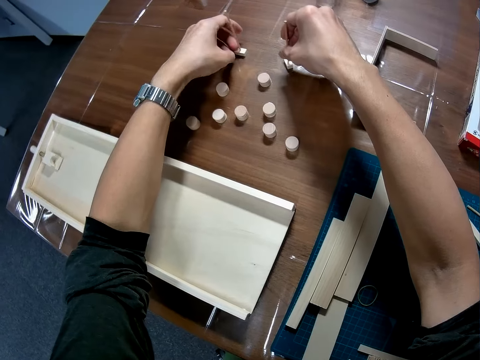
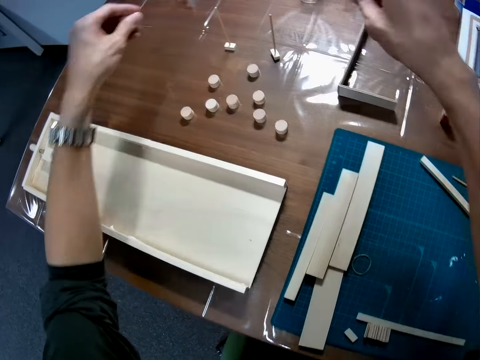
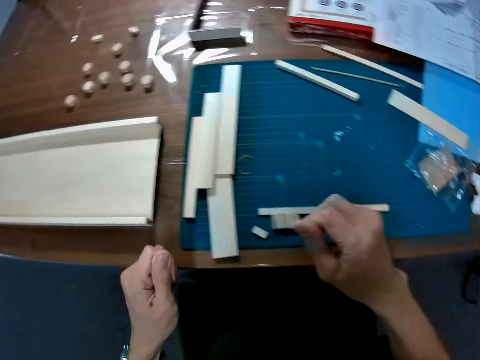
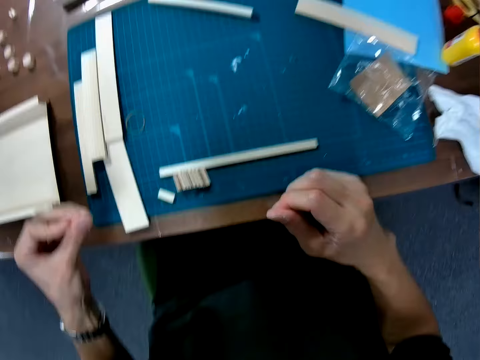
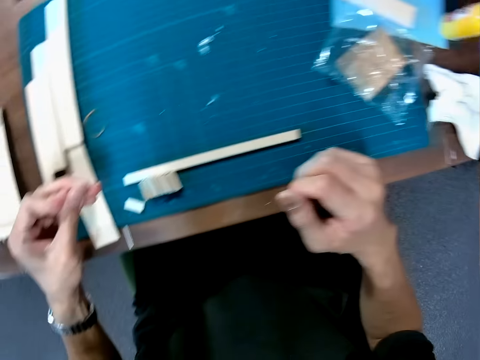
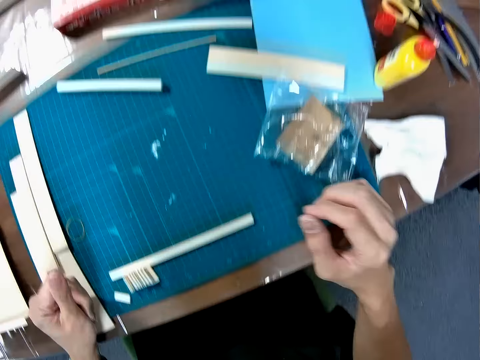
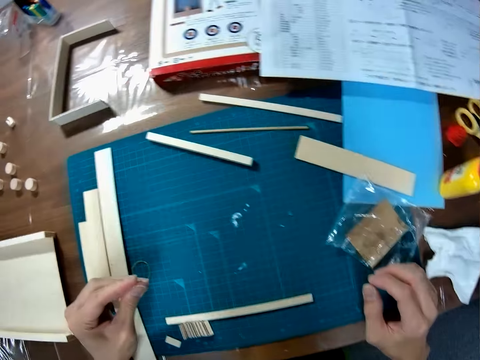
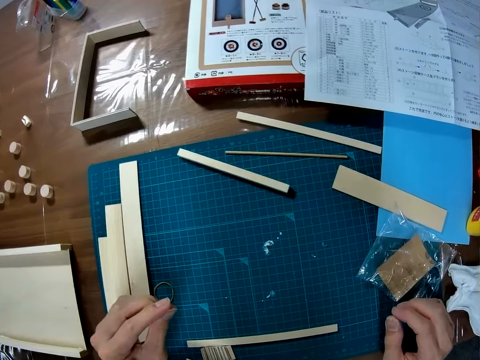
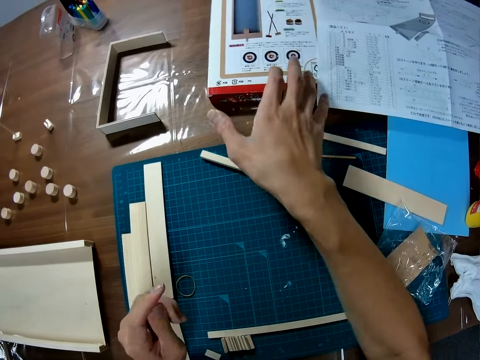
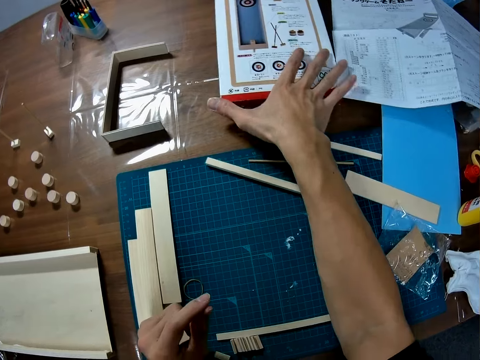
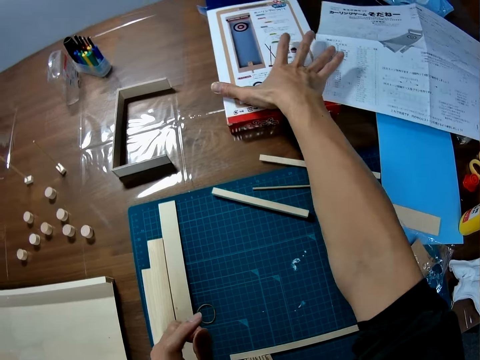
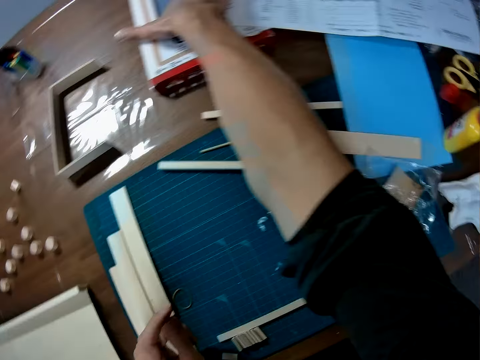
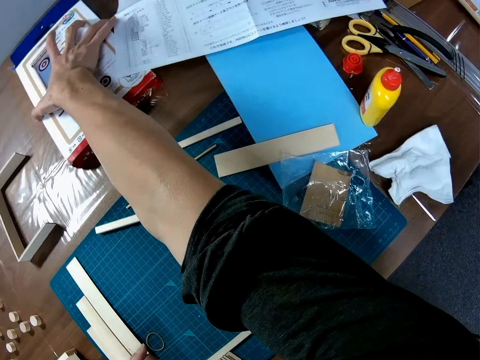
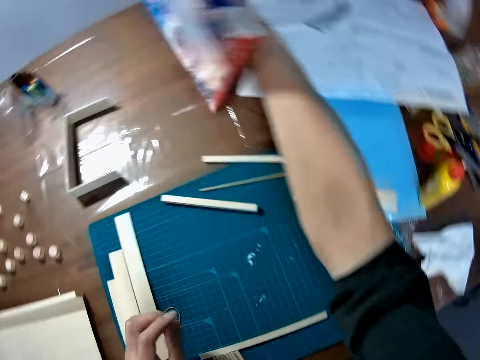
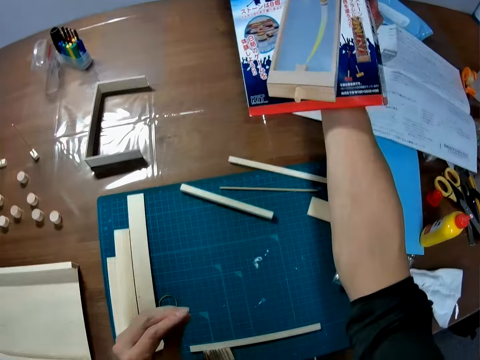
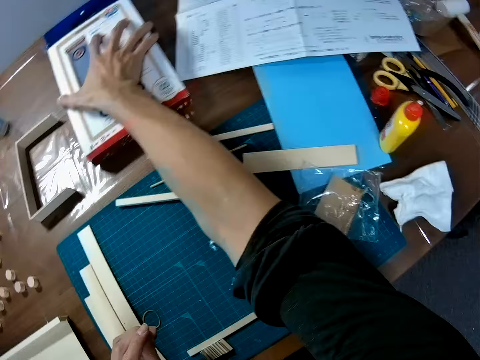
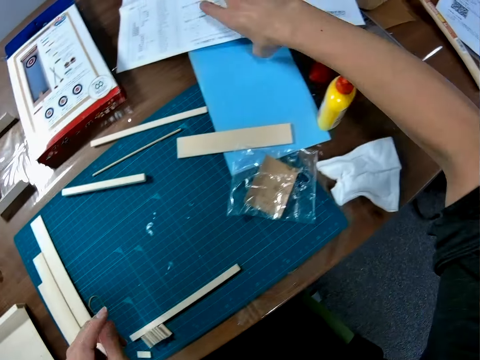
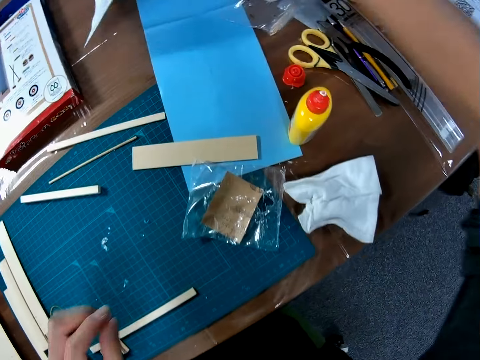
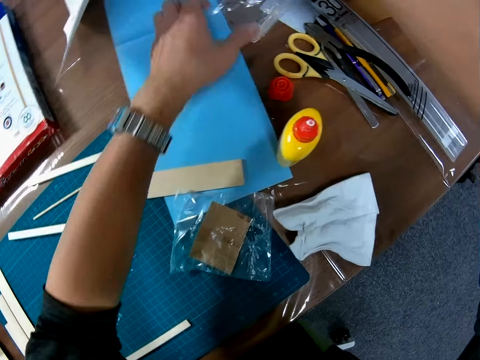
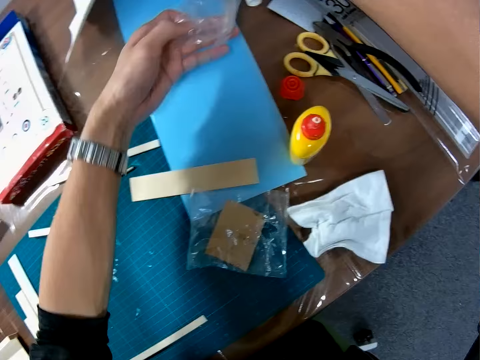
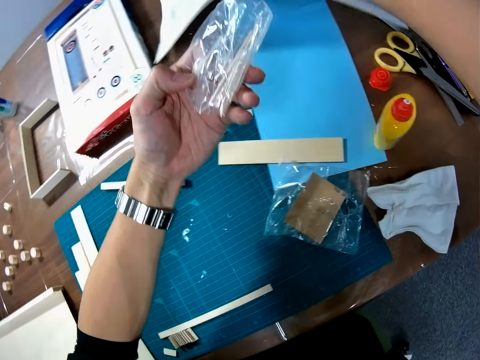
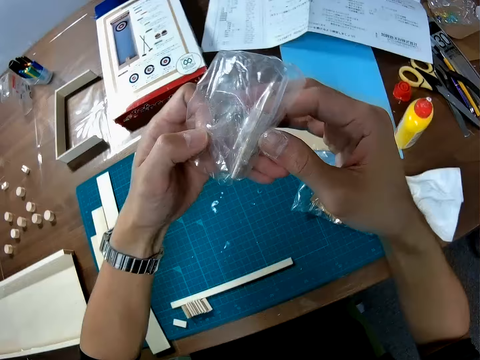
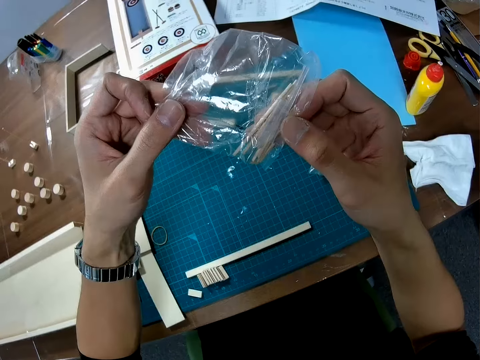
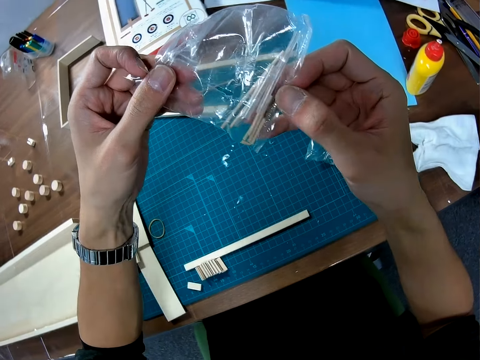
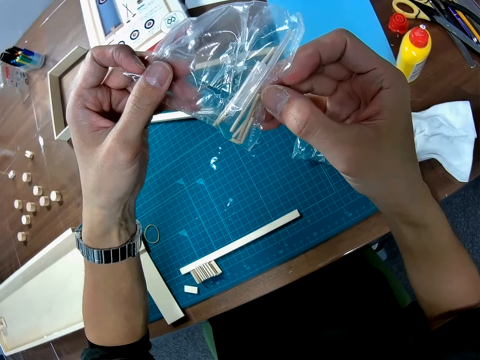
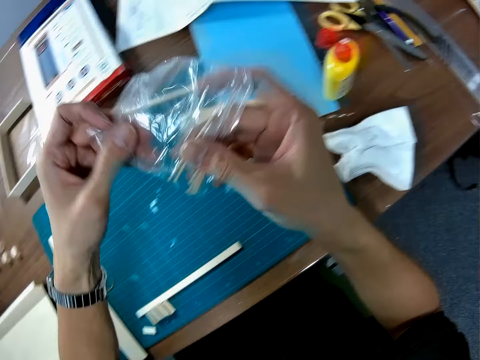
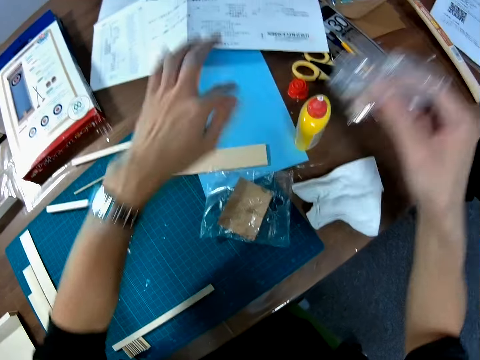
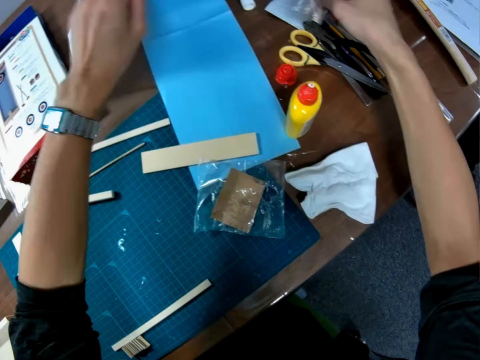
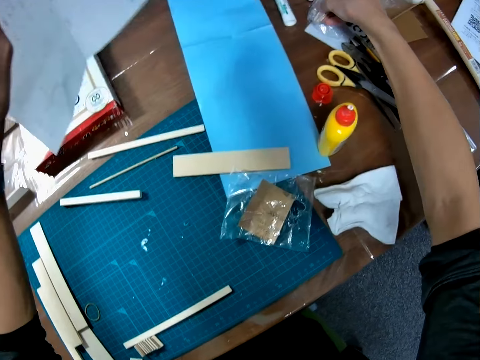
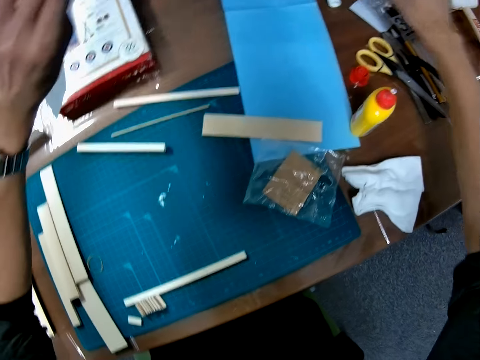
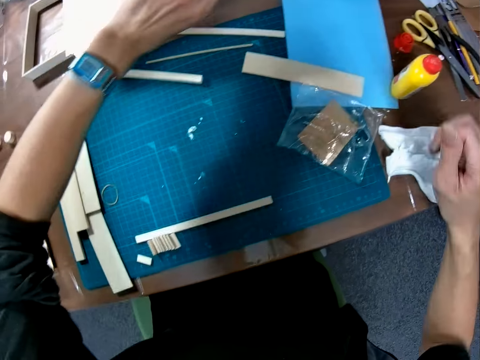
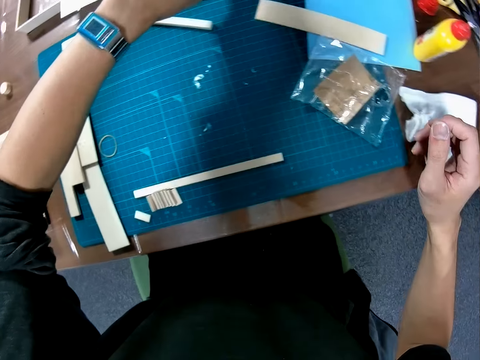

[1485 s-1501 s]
The camera wearer picks a game pack on the table. He drops the game pack on the table. He picks the instruction manual on the table with his right hand. He picks a polythene paper from the table. He drops the instruction manual. He lifts the instruction manual on the table with his left hand. He puts the polythene paper down. He picks up the instruction paper. He drops the instruction manual.
